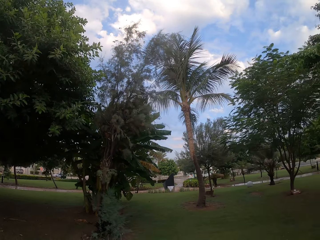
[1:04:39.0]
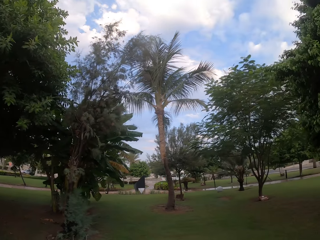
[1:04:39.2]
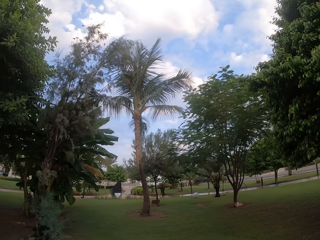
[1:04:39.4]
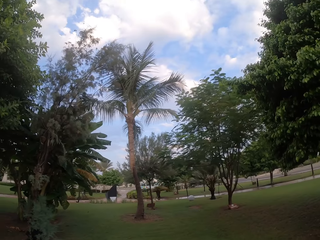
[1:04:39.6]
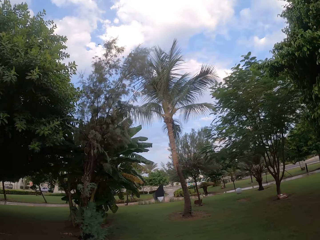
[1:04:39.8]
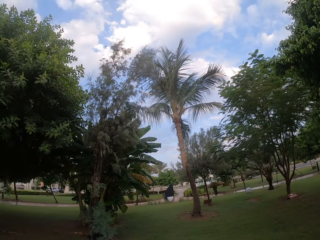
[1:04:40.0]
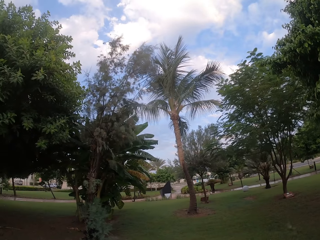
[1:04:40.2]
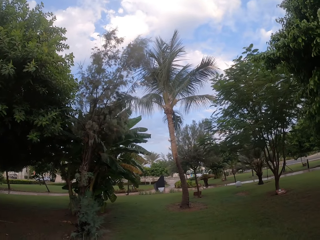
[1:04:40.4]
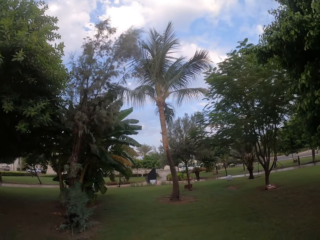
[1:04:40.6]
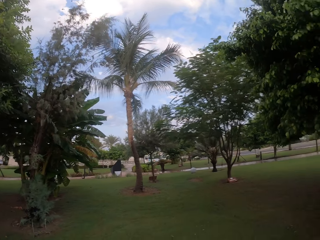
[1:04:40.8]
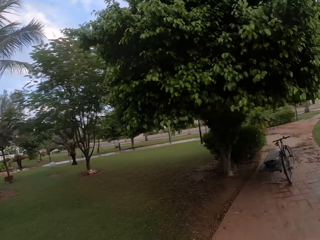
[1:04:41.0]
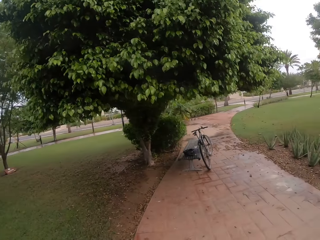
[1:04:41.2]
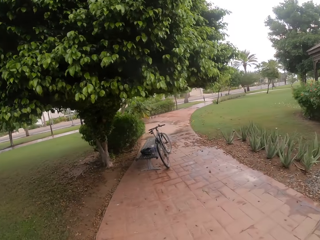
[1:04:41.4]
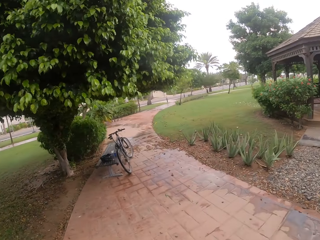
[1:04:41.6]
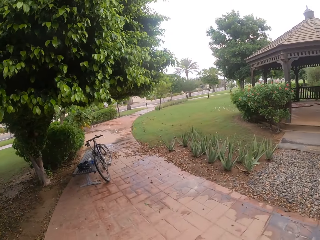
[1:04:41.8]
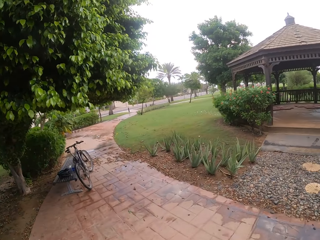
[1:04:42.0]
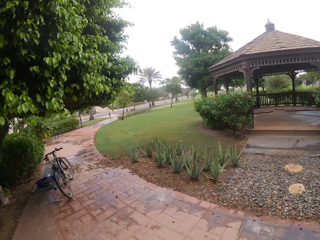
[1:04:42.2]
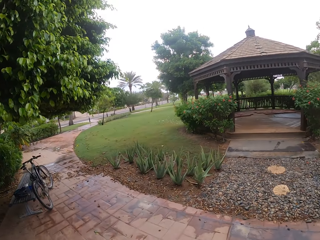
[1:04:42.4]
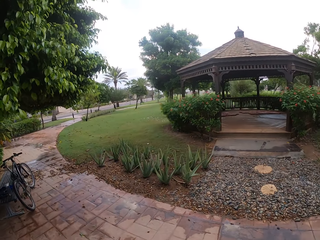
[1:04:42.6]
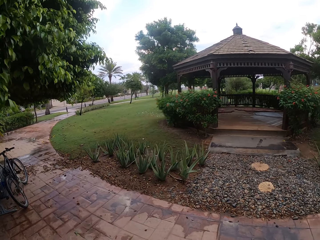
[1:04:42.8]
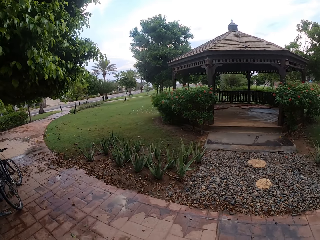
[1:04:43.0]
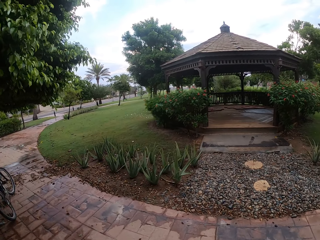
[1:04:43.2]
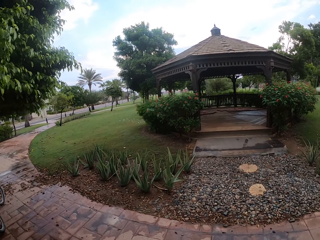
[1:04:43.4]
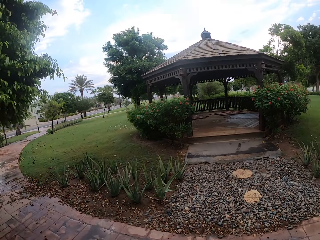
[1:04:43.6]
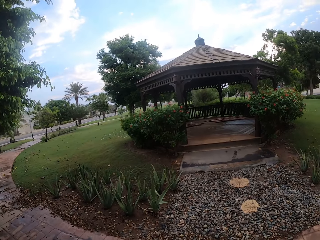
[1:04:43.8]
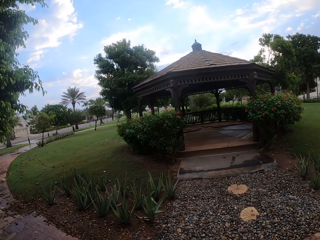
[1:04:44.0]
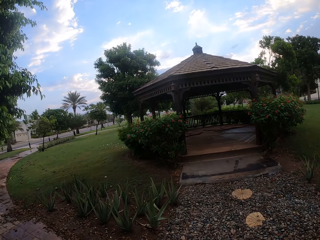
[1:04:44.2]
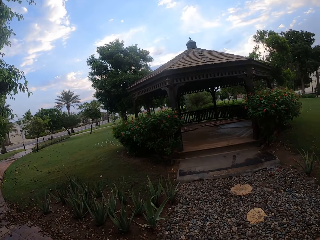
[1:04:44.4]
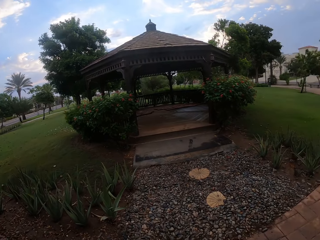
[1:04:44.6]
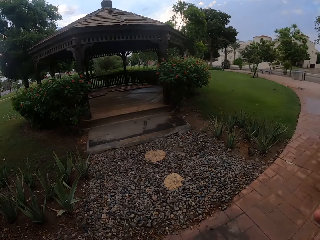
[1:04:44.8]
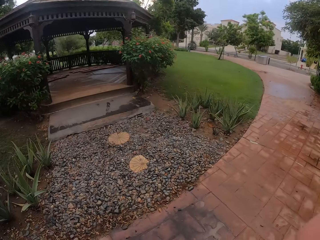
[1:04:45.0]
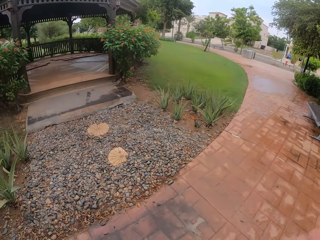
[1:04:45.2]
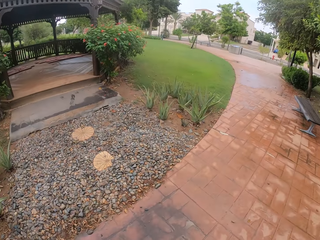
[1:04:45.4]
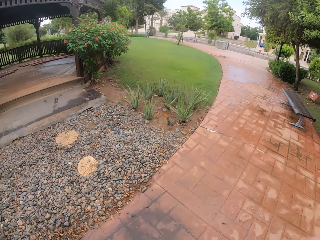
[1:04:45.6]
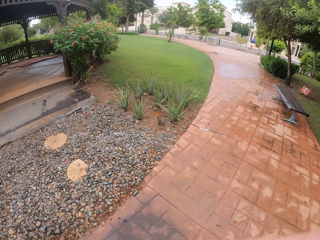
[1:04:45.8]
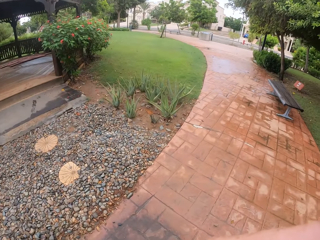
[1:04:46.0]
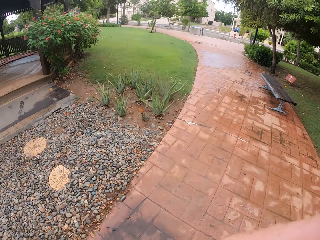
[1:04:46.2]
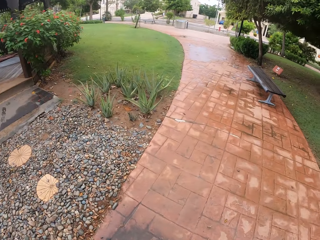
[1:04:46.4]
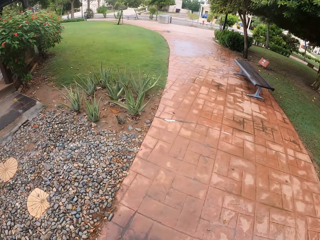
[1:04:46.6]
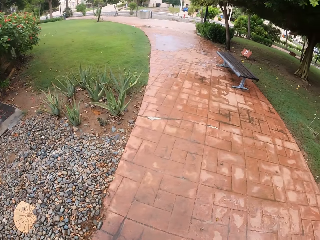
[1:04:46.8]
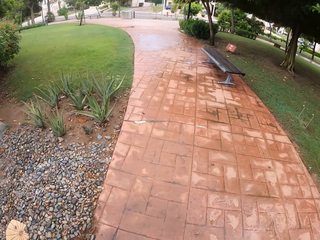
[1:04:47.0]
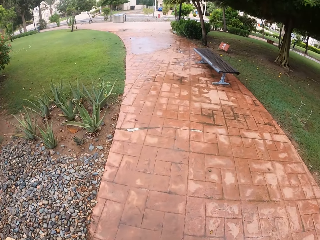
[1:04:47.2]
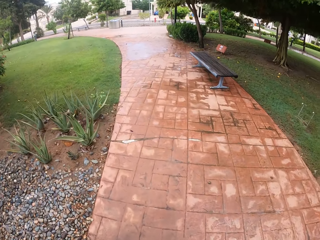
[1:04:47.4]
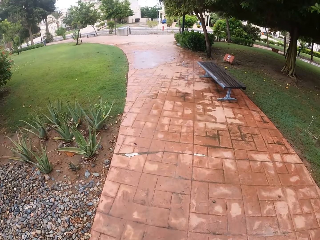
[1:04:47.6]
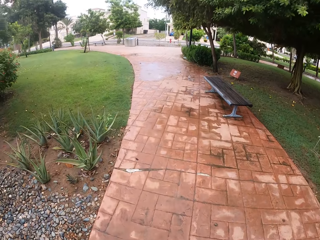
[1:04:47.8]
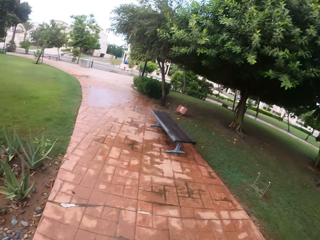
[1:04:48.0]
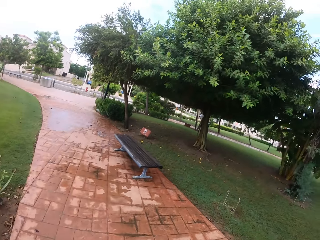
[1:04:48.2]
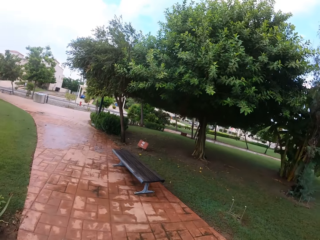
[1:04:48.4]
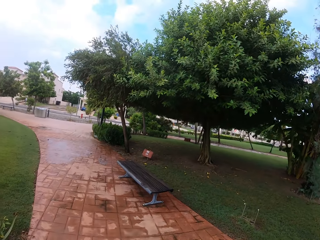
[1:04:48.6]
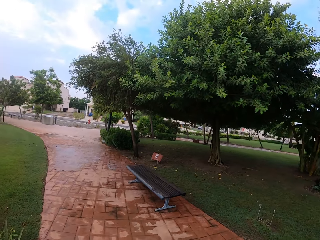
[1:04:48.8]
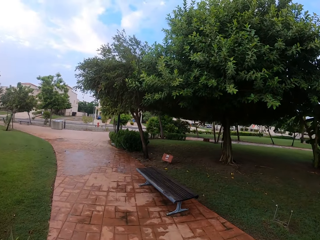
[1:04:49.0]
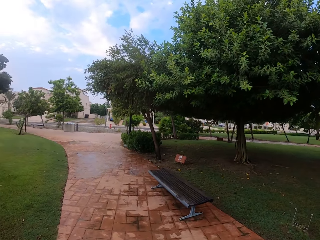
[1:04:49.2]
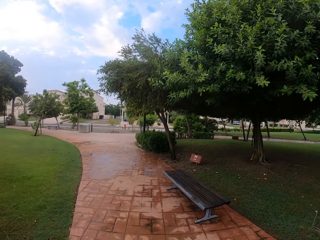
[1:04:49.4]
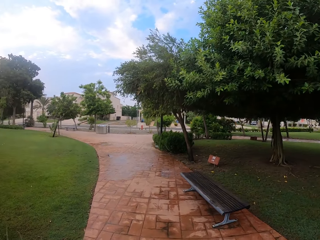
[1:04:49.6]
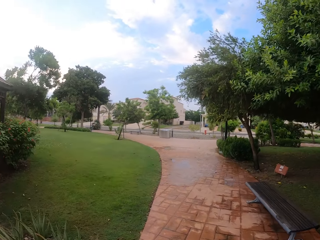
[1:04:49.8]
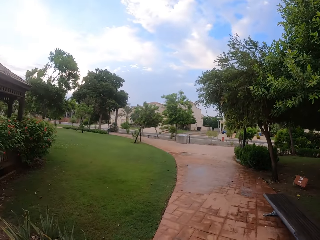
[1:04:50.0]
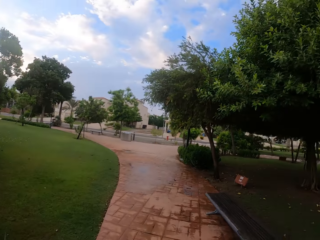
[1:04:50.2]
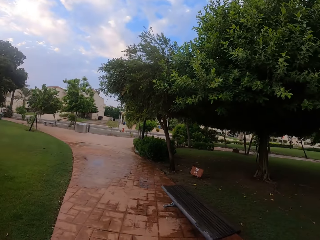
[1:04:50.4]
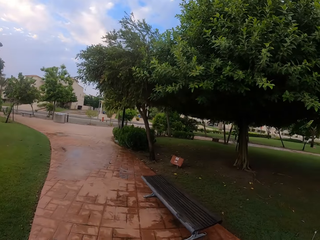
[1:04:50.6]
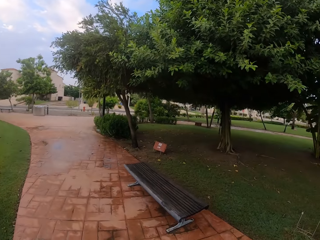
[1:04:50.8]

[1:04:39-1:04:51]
The camera wearer looks around. They rotate around the compound.

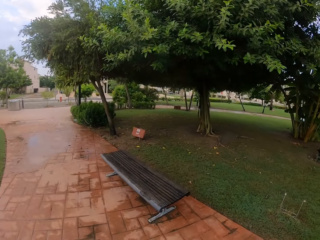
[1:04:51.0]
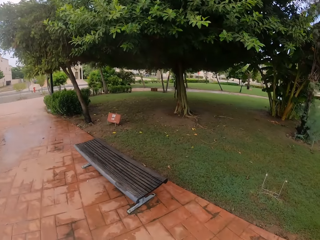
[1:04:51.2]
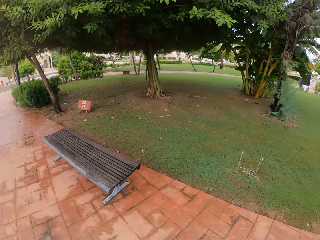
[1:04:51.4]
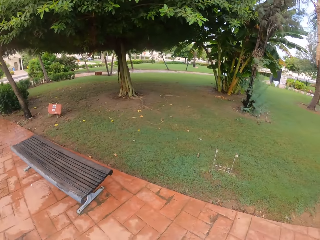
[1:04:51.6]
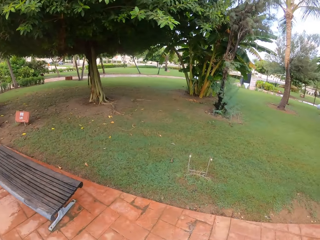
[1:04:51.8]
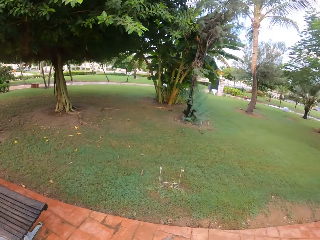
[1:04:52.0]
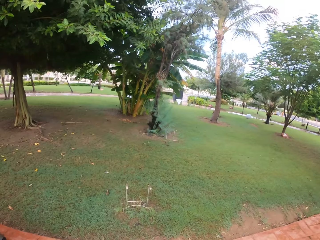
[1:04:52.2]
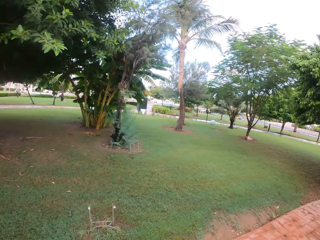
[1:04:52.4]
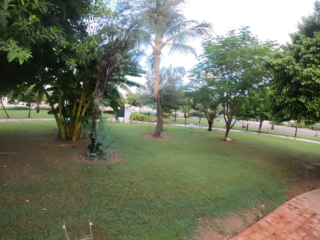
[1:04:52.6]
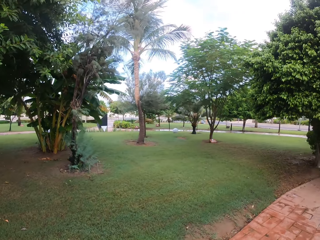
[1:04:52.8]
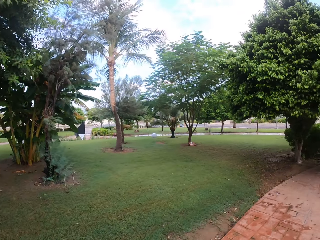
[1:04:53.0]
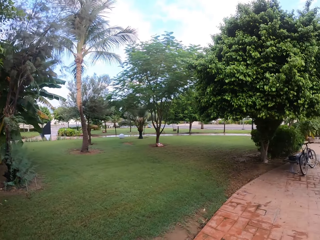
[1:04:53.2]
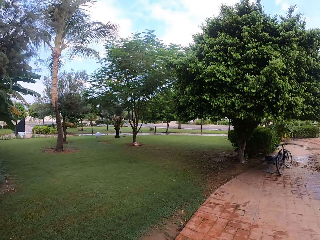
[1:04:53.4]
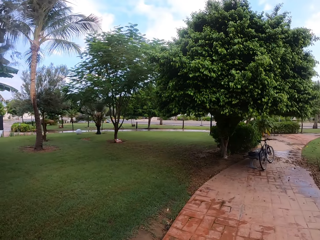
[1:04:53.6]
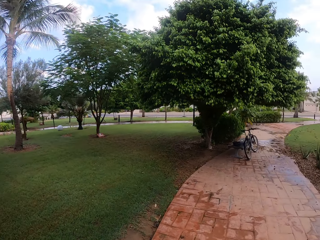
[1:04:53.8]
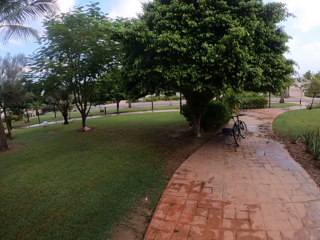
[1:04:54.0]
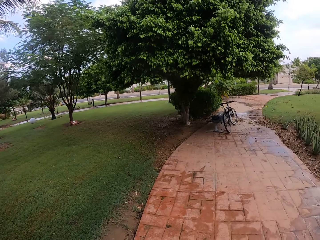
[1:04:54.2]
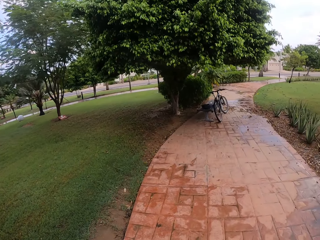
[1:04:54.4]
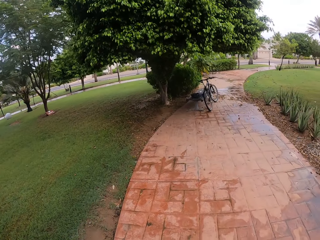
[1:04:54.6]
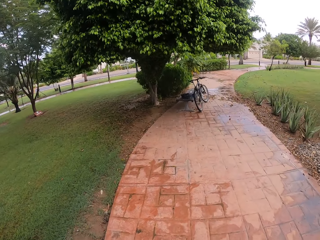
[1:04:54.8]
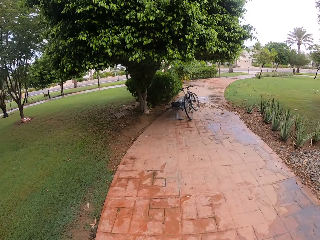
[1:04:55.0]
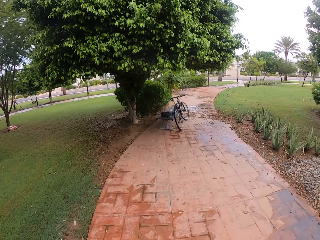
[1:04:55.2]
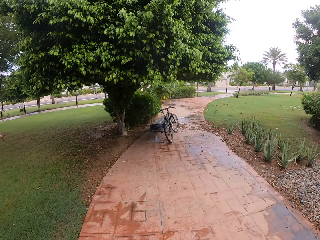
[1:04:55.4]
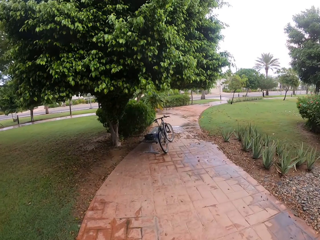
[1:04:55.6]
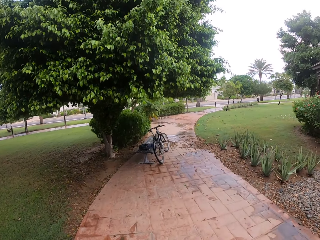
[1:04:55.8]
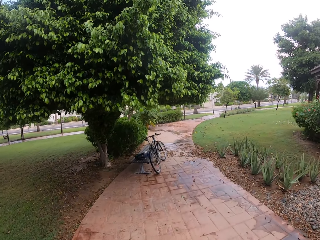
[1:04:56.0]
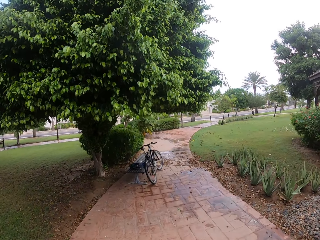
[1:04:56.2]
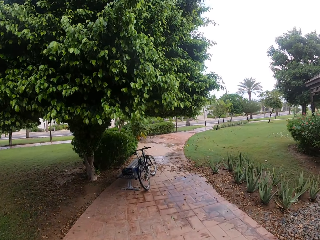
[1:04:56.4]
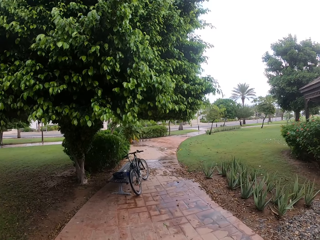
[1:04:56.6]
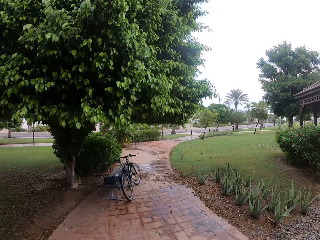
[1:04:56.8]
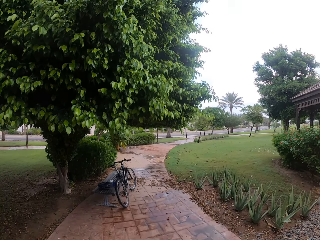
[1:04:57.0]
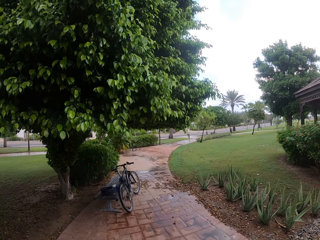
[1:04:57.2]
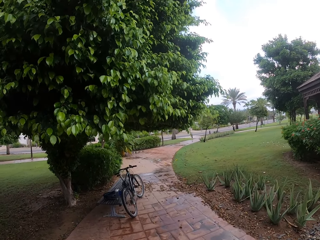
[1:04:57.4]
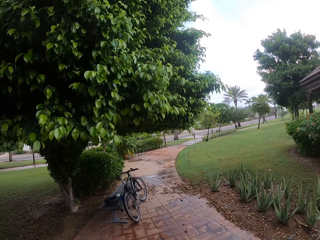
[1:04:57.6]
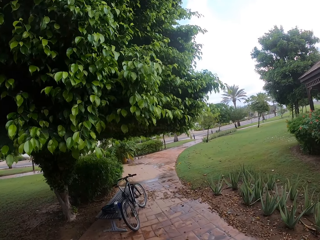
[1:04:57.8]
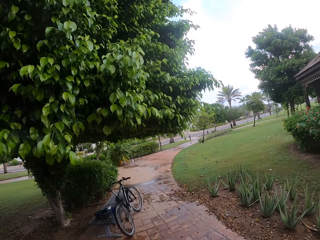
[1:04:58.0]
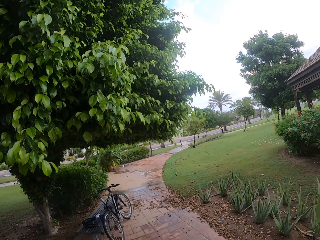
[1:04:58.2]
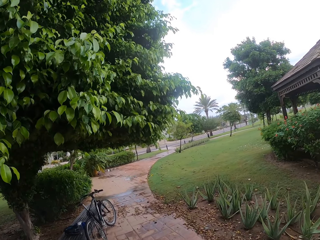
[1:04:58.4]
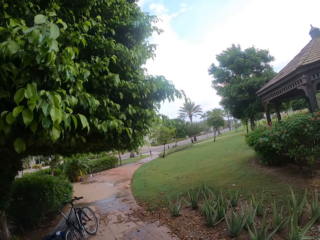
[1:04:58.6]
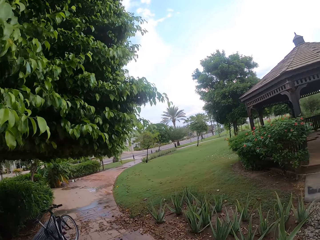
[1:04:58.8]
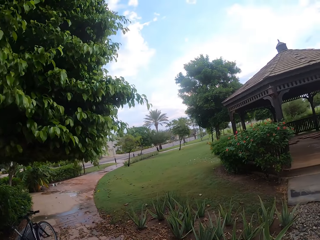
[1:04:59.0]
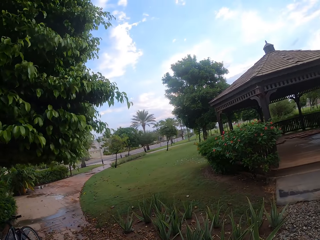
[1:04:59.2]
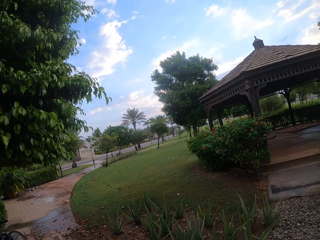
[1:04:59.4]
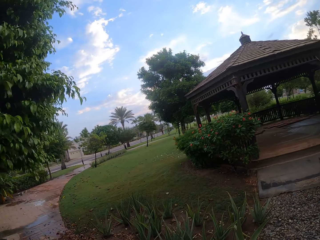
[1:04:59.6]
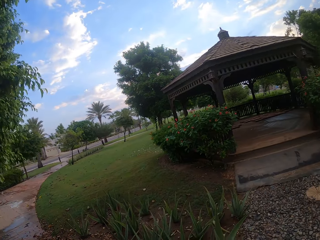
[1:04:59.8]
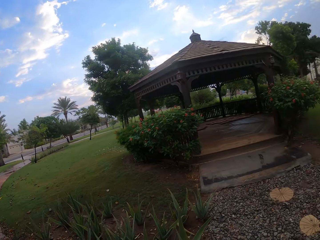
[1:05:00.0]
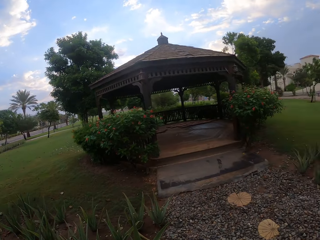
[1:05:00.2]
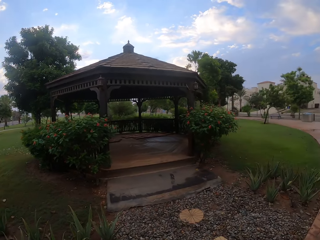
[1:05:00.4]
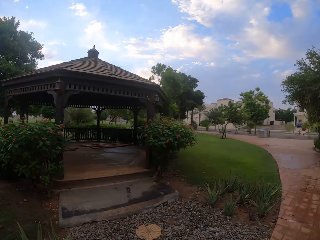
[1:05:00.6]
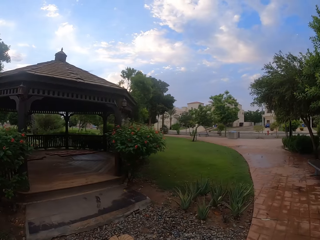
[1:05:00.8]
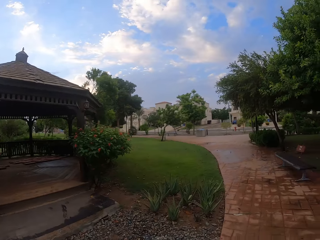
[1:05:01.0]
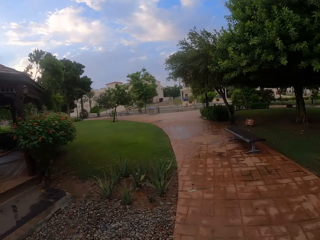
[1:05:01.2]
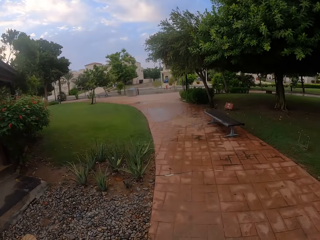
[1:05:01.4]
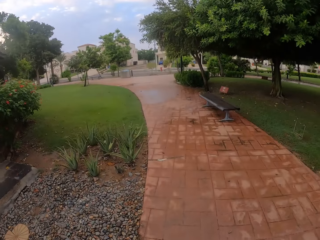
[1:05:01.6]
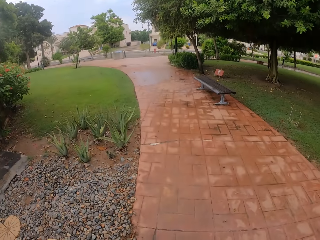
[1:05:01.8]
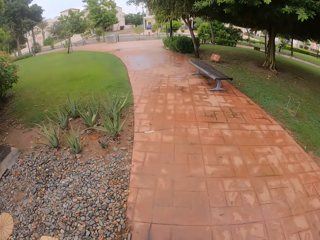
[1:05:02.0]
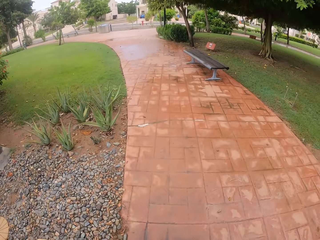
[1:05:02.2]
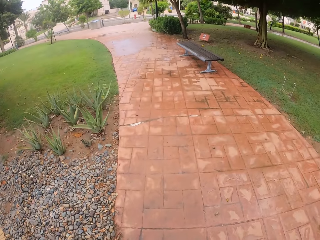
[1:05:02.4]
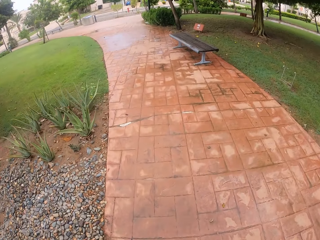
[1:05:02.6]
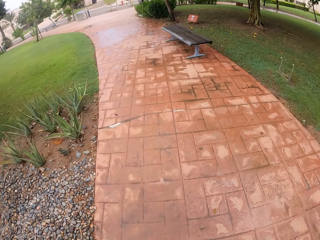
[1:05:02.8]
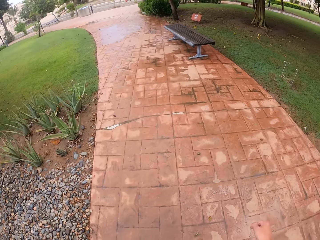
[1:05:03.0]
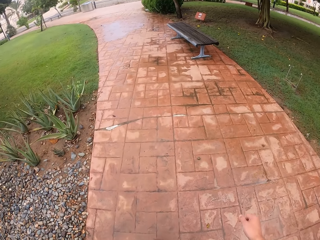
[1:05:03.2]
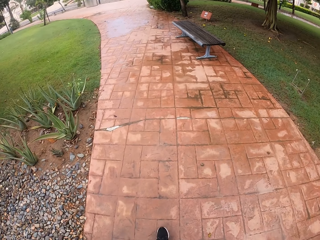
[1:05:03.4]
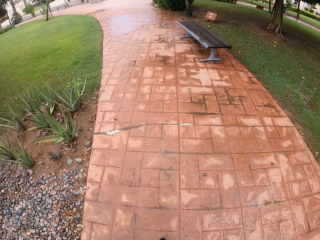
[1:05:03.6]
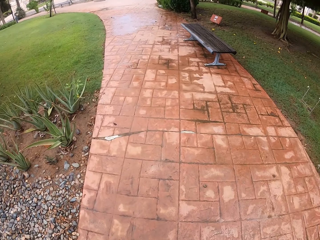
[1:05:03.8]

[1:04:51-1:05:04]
The camera wearer stares at his bike. They walk towards the bike. They look around. They stare at the pavement.
